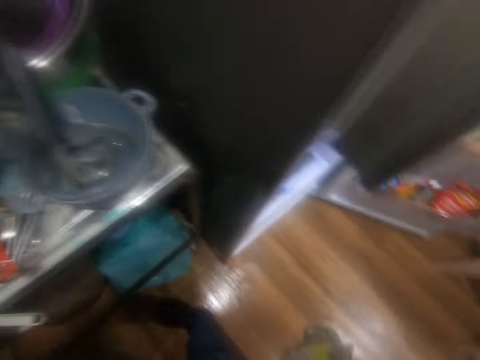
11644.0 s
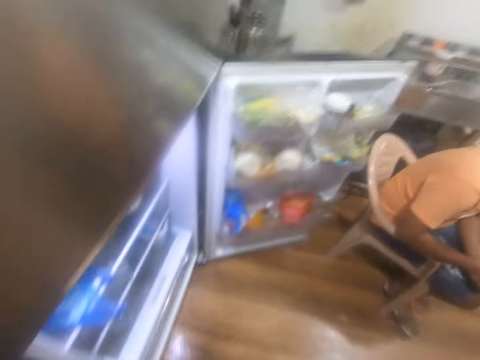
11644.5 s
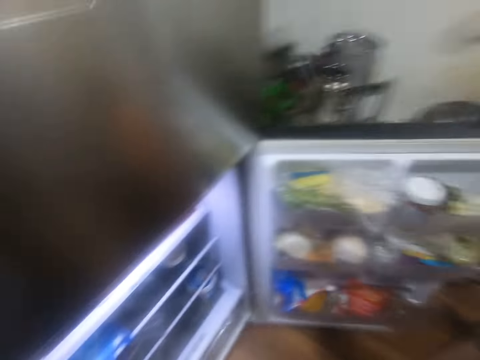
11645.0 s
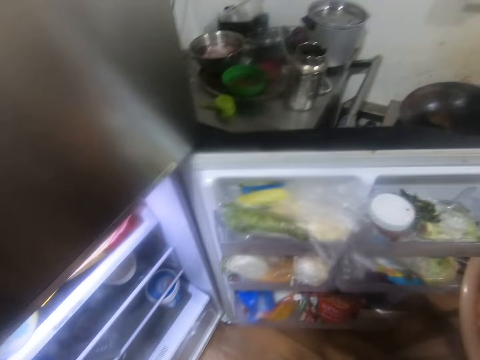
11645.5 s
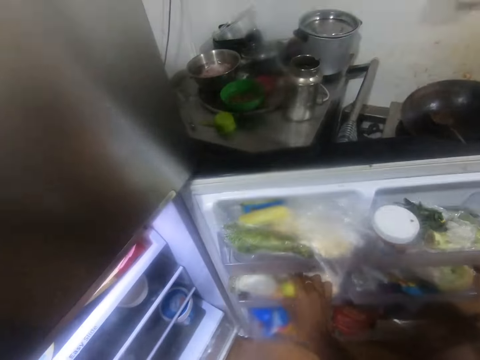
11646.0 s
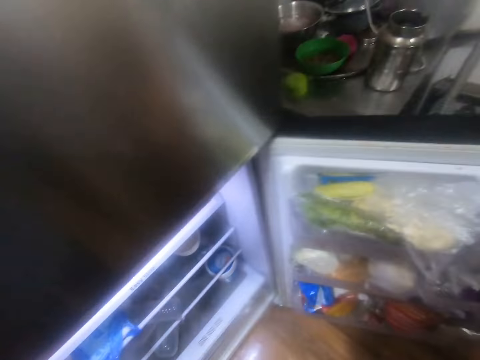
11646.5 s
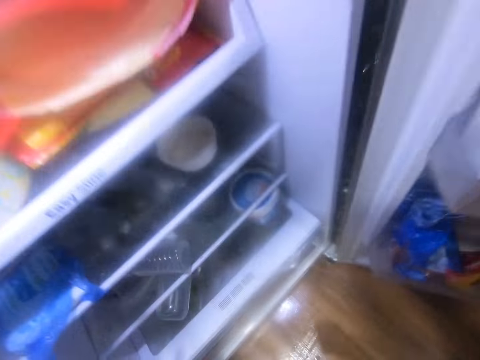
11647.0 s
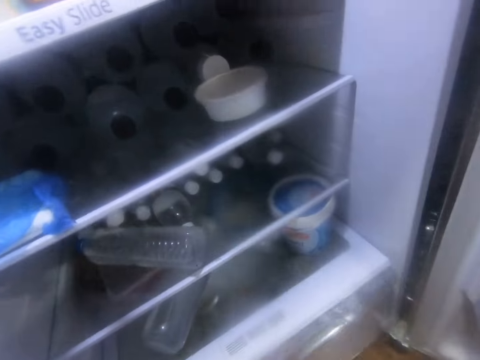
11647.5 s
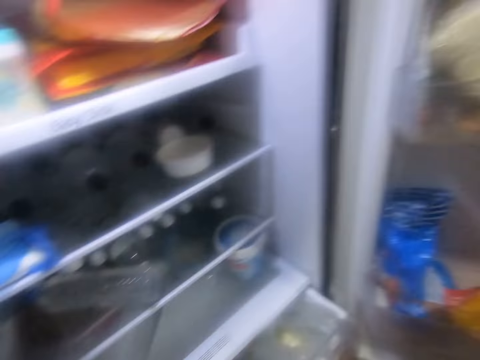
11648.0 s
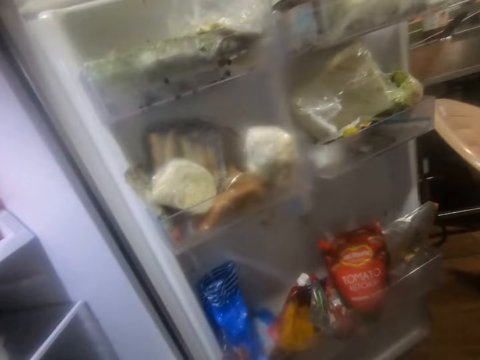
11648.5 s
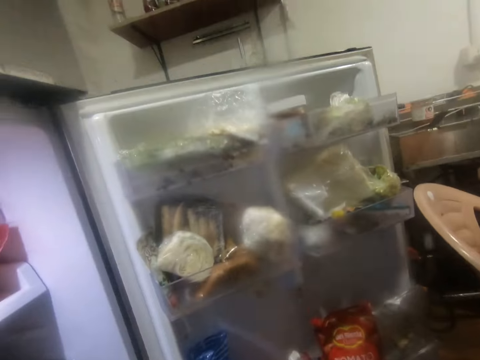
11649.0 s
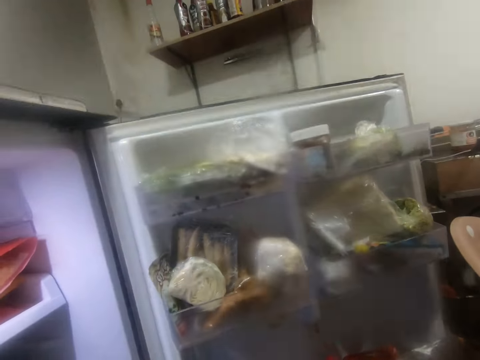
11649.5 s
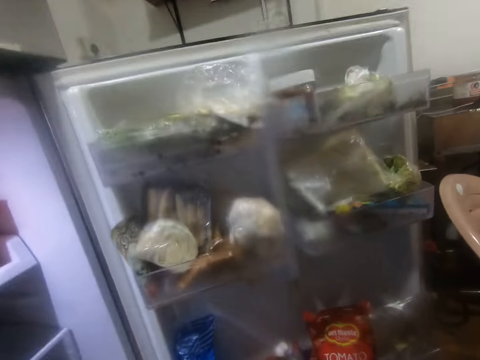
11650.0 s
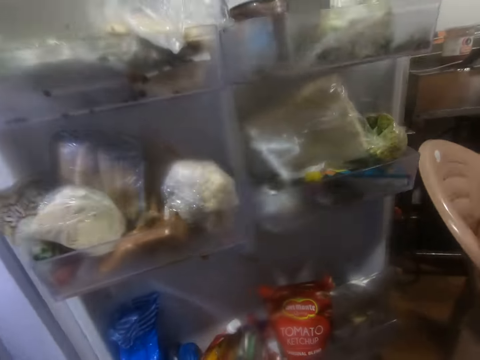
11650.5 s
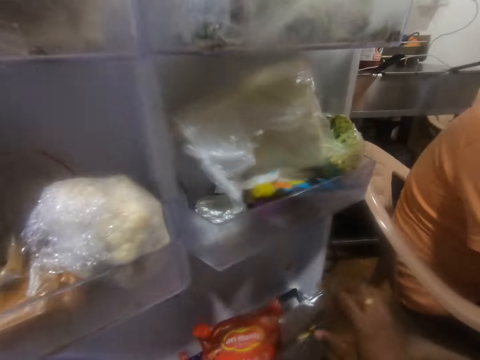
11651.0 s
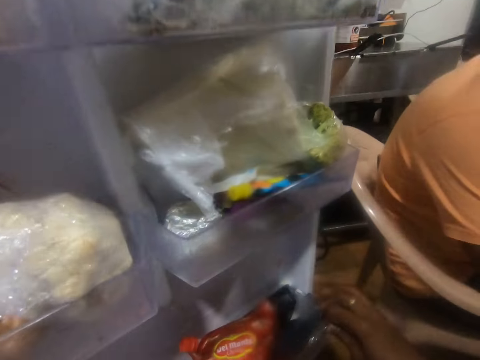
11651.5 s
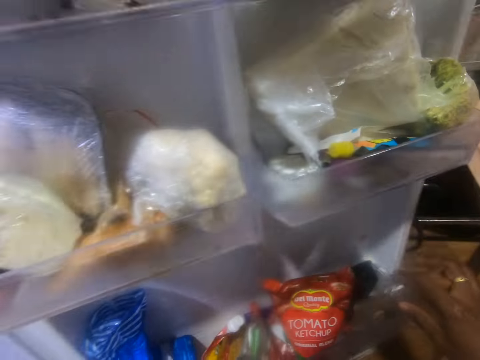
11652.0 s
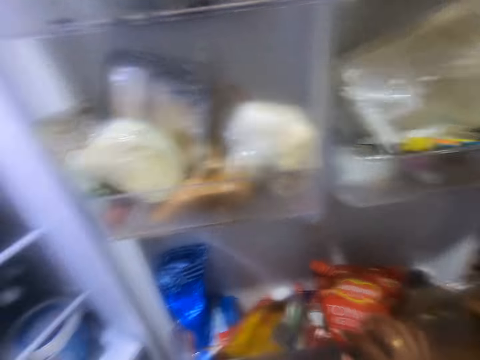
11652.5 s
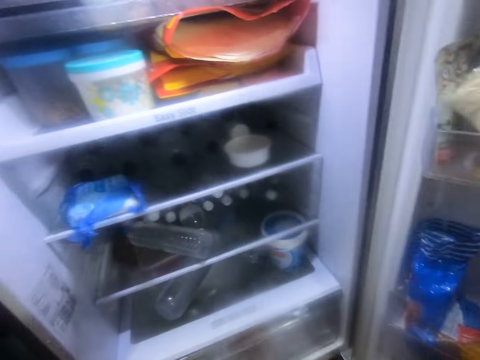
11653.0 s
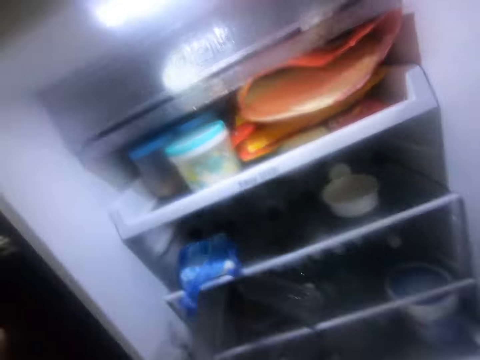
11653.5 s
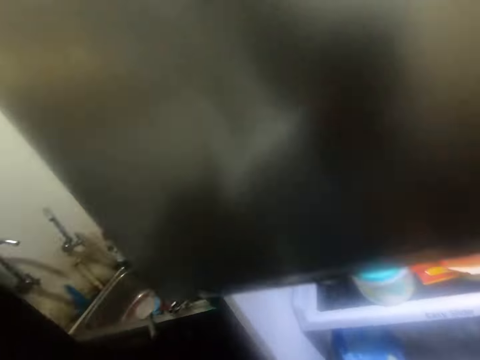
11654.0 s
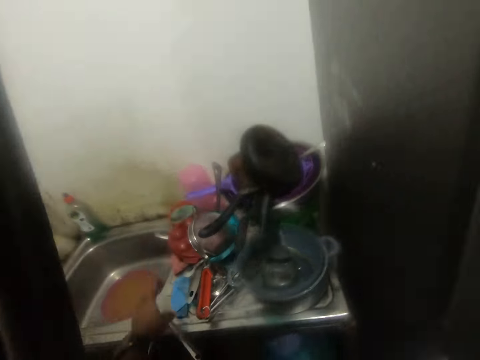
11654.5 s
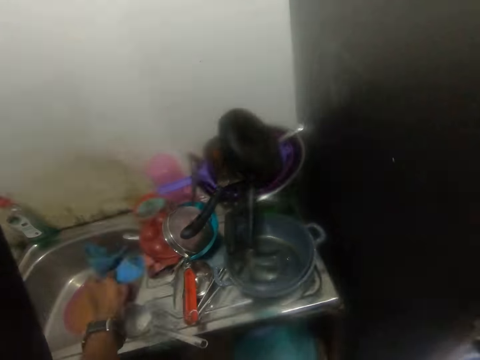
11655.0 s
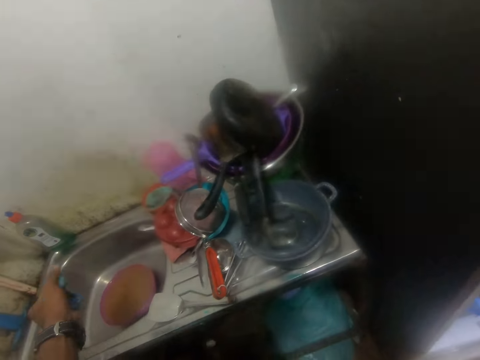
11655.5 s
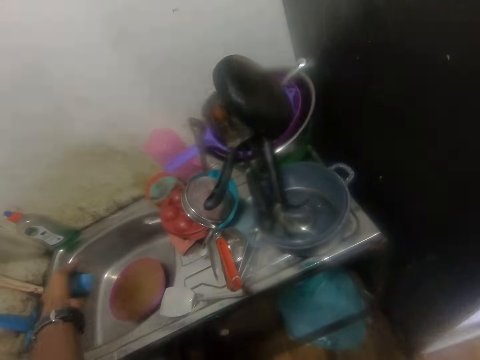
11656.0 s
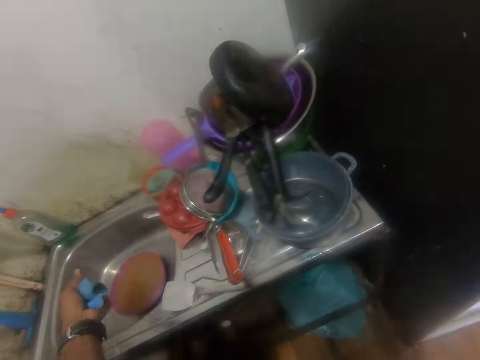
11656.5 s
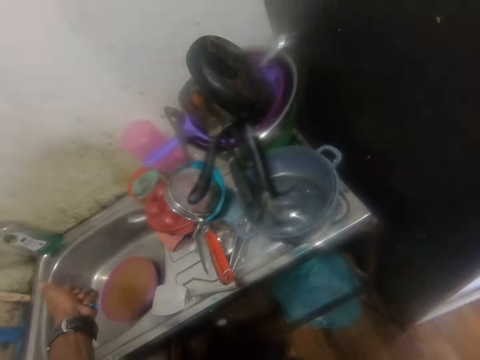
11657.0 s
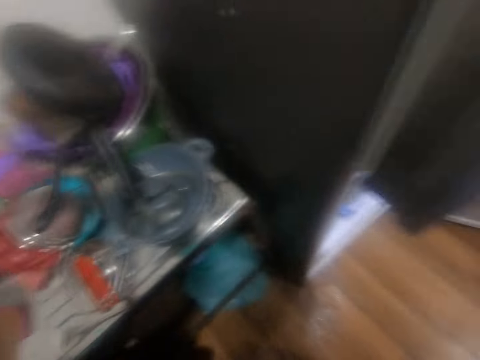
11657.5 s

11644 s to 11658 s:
The camera wearer puts fruit in a fridge. He pulls the refrigerator compartment with his right hand. He opens a shelf in the fridge. He stares at the fridge. He holds the fridge shelf. He touches a pack of spice with his right hand on the refrigerator door. He pushes a curtain. He picks up a napkin or sponge from a sink with his left hand. He squeezes the napkin in the sink with his left hand.

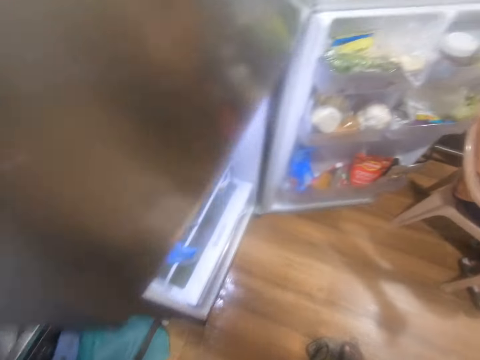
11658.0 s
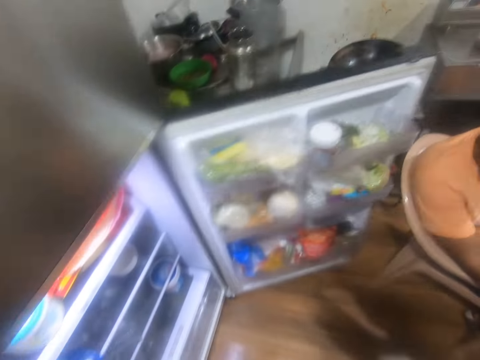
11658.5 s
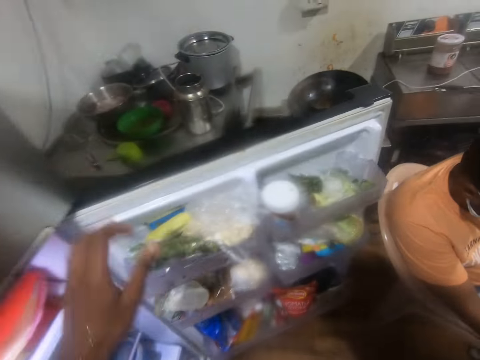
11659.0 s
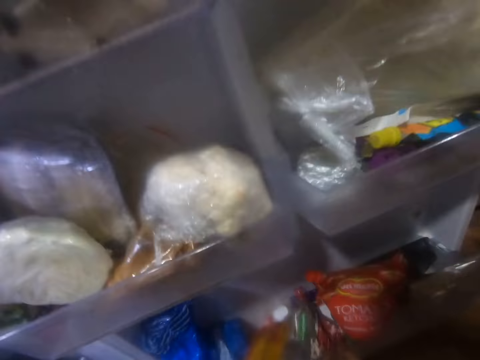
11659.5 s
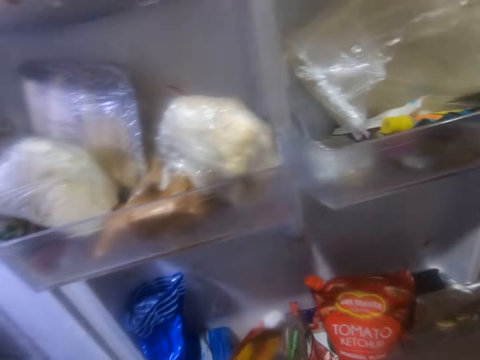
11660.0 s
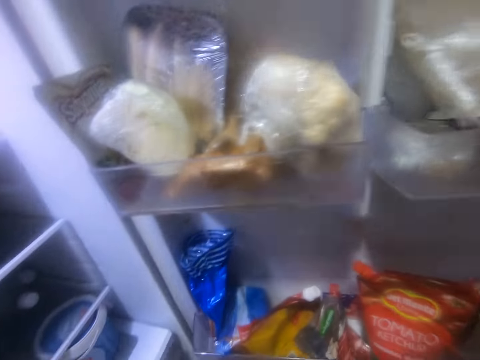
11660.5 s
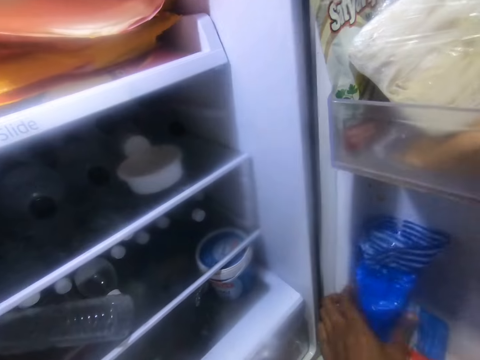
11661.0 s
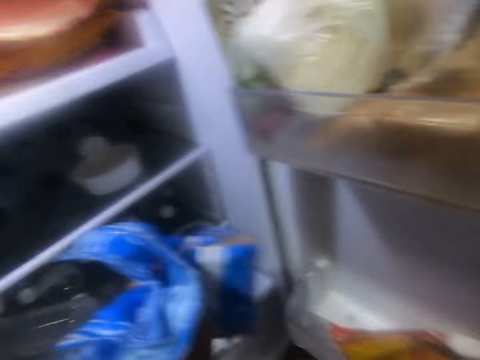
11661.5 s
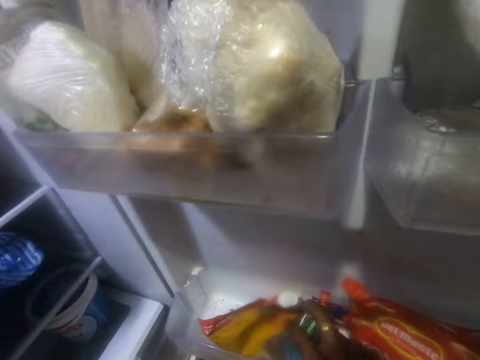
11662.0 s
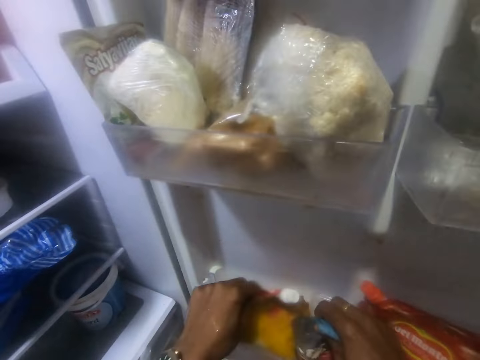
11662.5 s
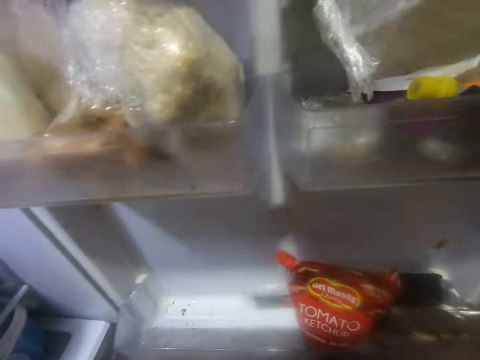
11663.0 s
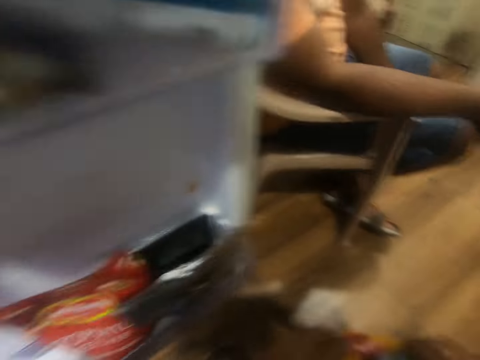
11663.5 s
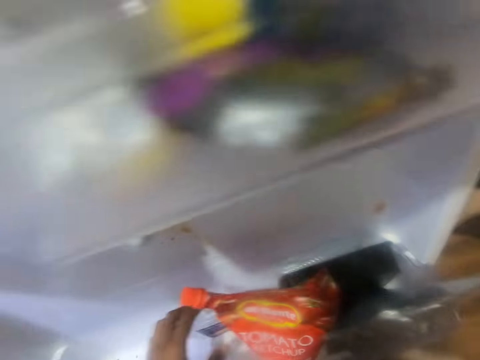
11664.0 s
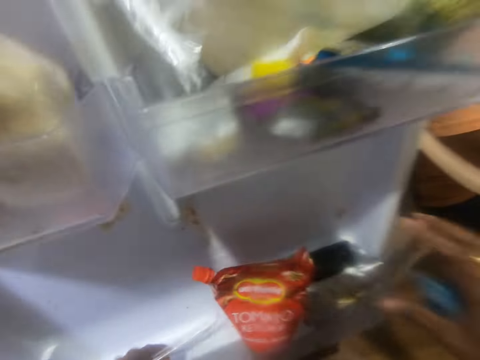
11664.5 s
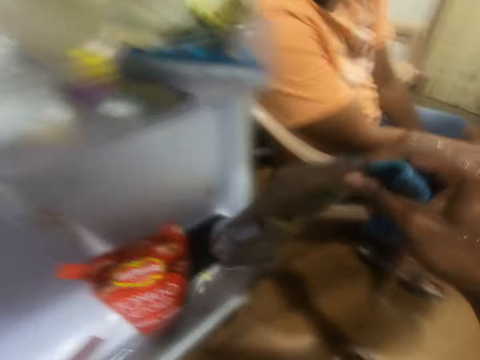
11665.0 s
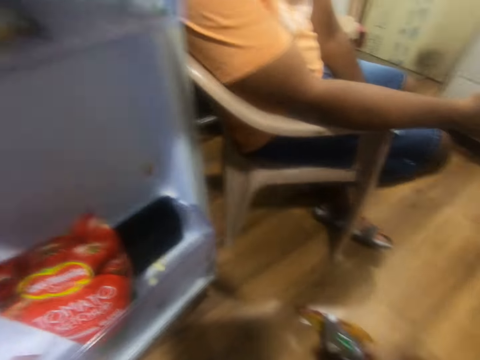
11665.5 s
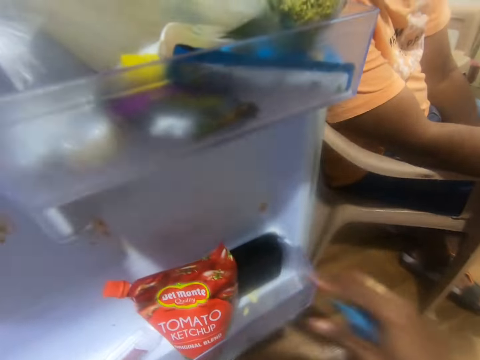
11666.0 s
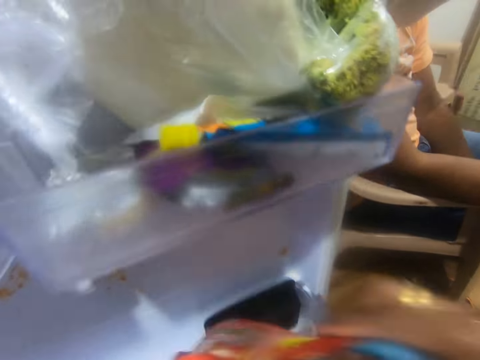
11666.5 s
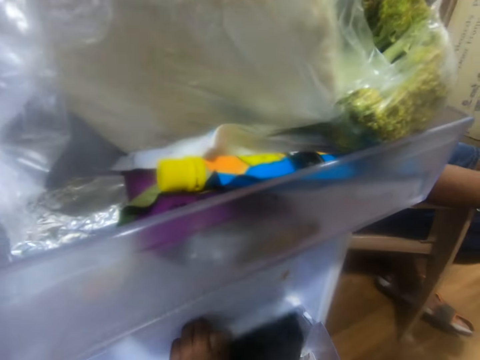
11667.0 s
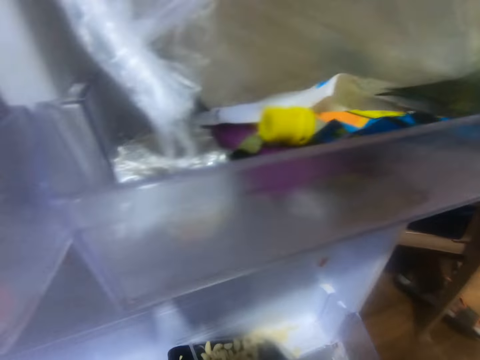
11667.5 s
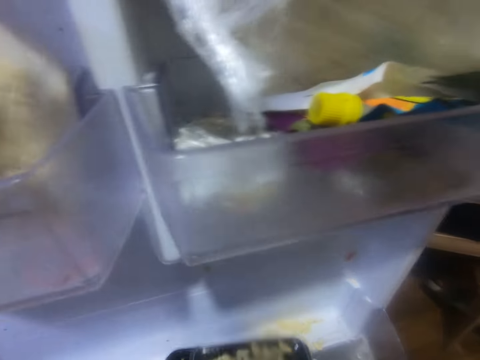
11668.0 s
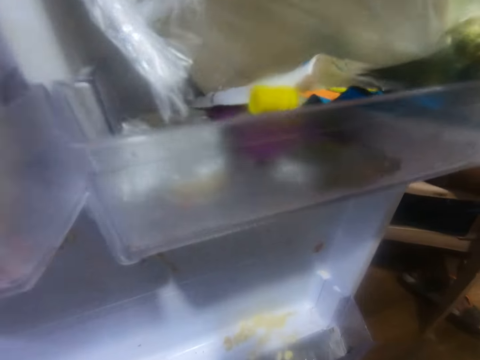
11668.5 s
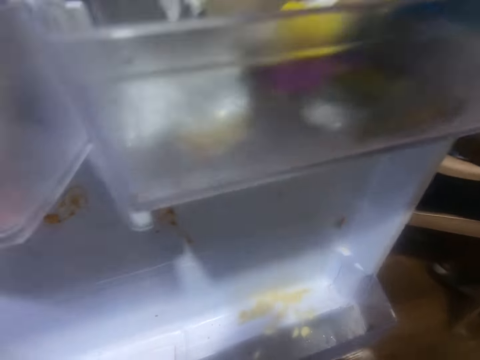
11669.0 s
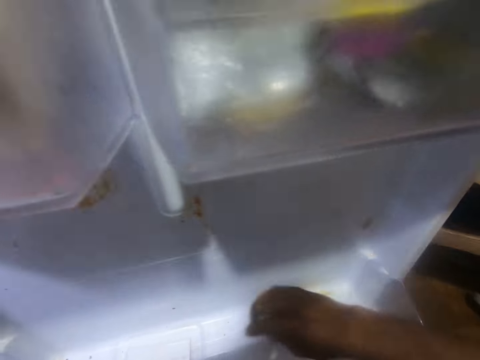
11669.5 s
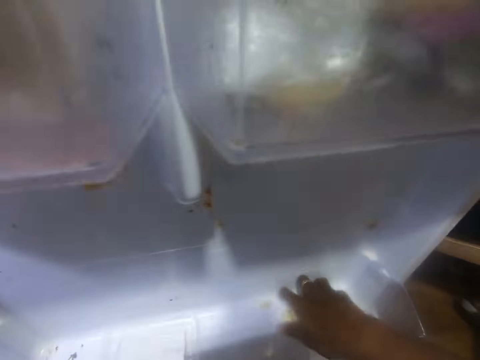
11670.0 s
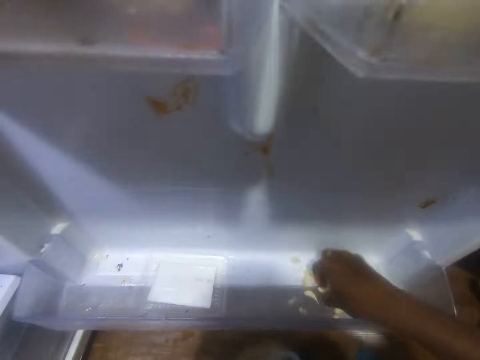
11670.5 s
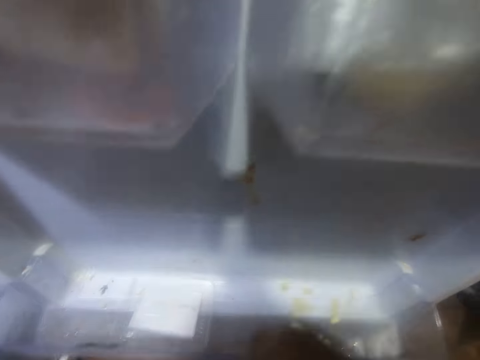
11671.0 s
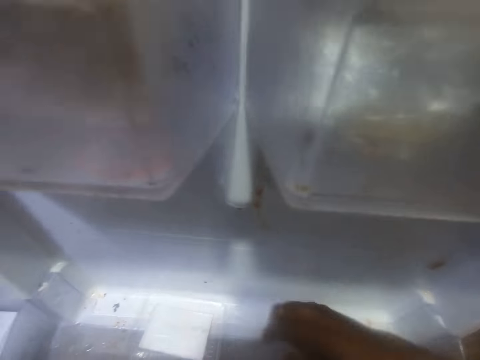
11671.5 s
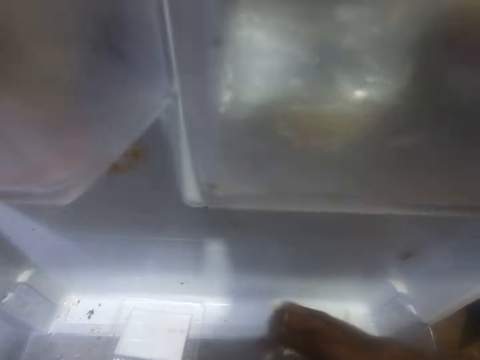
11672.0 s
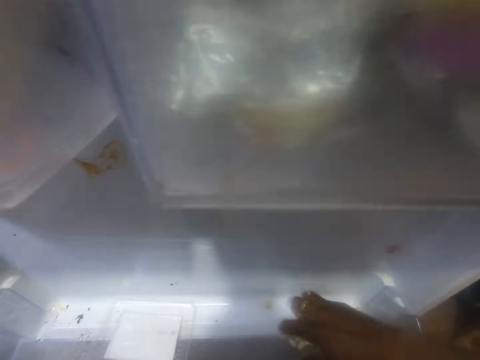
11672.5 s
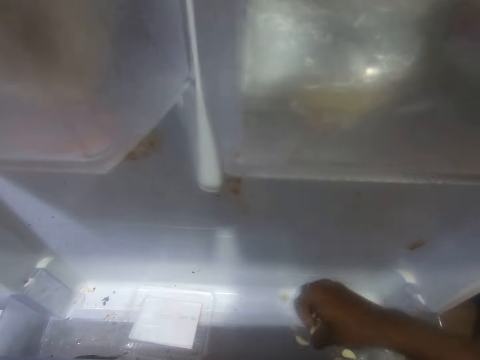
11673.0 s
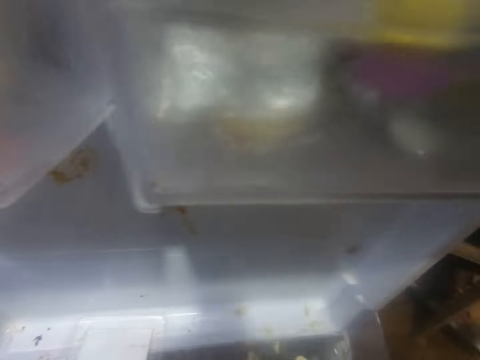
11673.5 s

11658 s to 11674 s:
The camera wearer touches the fridge door. He picks the pack of bread from the refrigerator door with his left hand. He places the pack of bread into the refrigerator with his left hand. He picks two packs of spice with both hands from the refrigerator. He picks the pack of spice with both hands from the fridge. He drops the pack of spice on the floor with his right hand. He picks a sachet of tomato from the refrigerator with his right hand. He picks a bowl of garlic from the refrigerator with his left hand. He picks the garlic in the refrigerator with his right hand.
